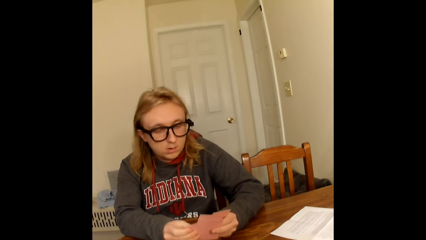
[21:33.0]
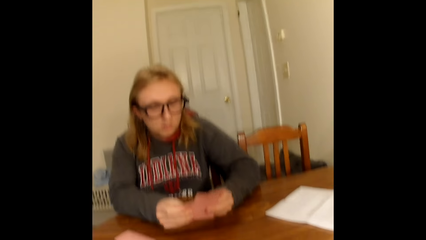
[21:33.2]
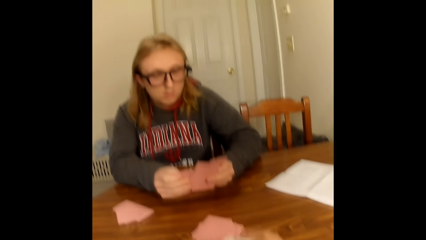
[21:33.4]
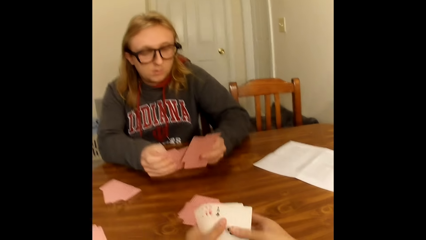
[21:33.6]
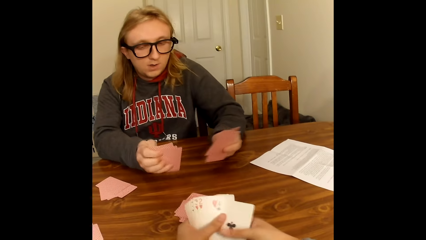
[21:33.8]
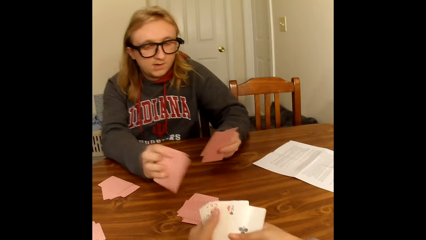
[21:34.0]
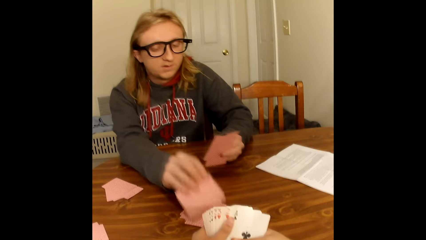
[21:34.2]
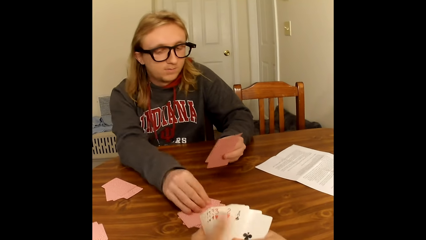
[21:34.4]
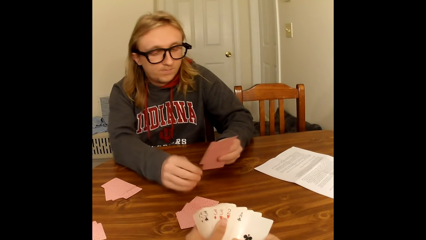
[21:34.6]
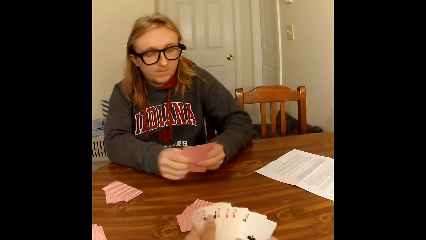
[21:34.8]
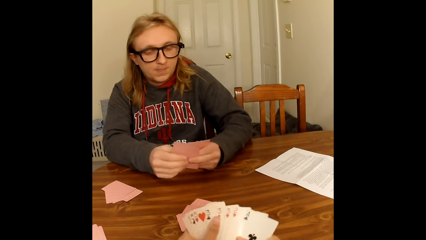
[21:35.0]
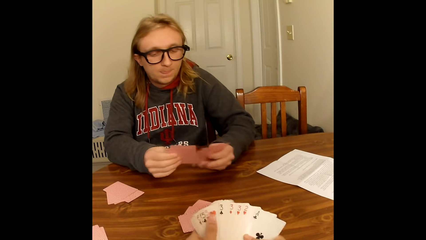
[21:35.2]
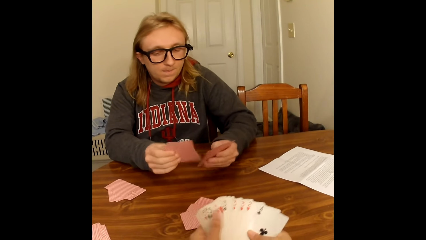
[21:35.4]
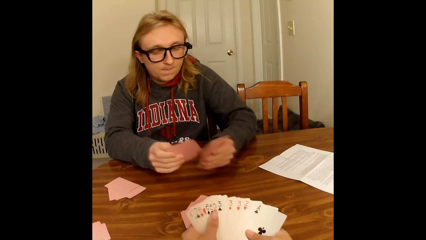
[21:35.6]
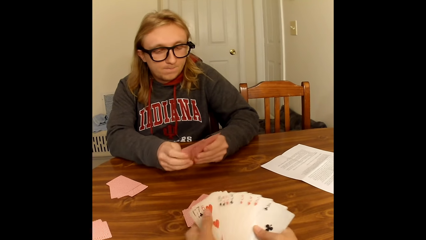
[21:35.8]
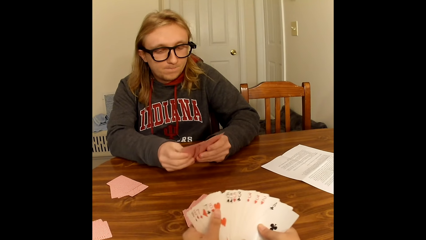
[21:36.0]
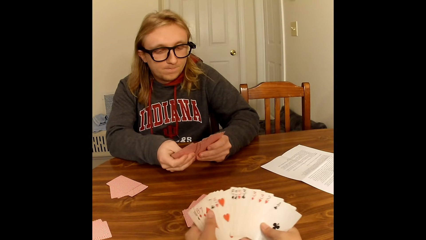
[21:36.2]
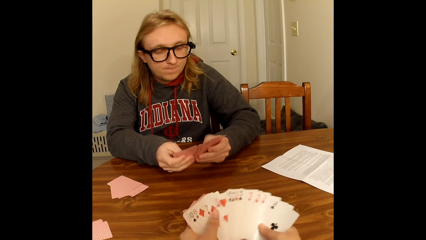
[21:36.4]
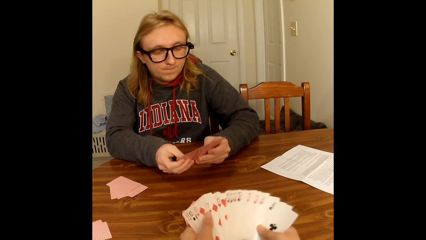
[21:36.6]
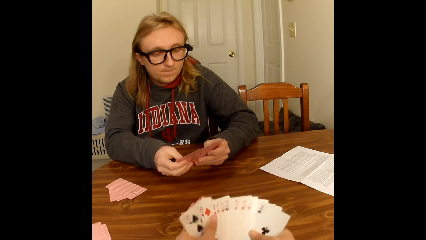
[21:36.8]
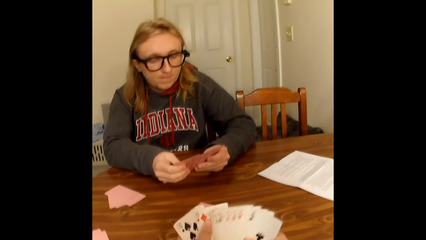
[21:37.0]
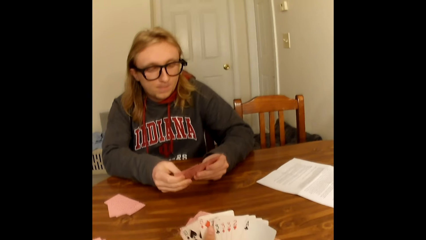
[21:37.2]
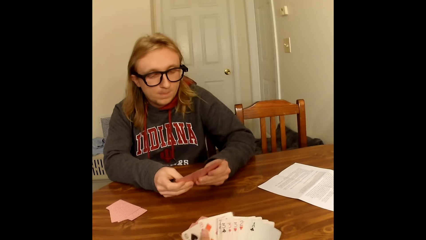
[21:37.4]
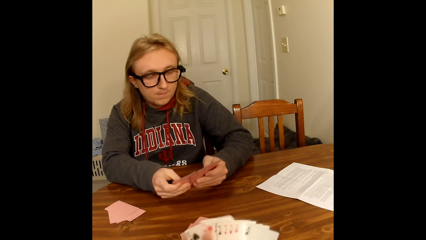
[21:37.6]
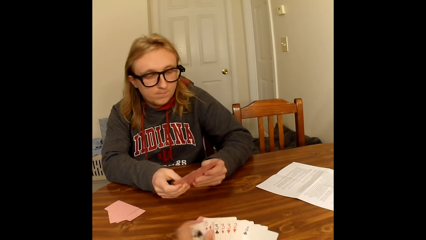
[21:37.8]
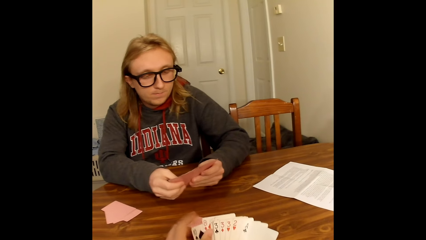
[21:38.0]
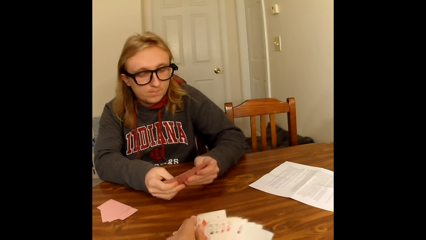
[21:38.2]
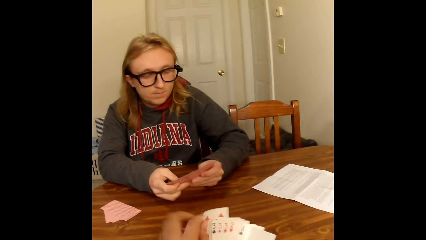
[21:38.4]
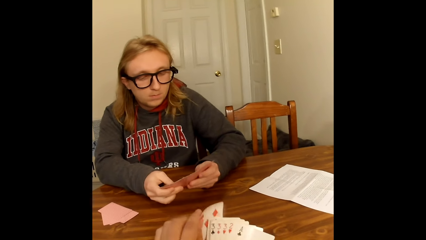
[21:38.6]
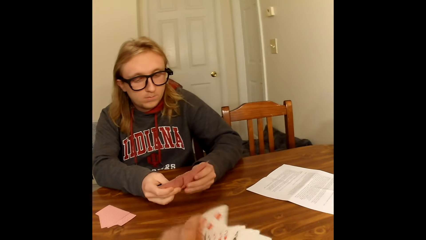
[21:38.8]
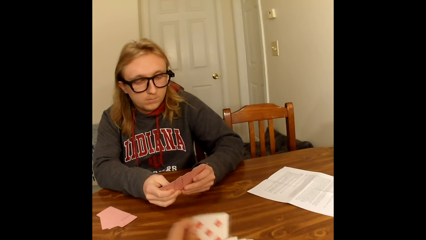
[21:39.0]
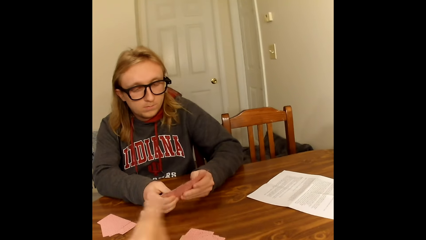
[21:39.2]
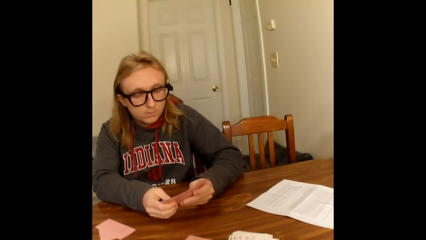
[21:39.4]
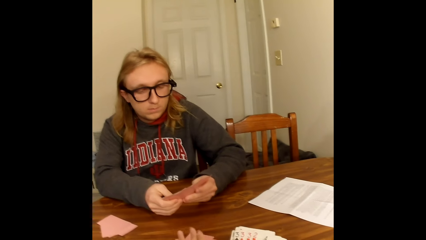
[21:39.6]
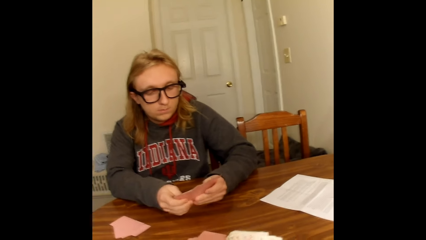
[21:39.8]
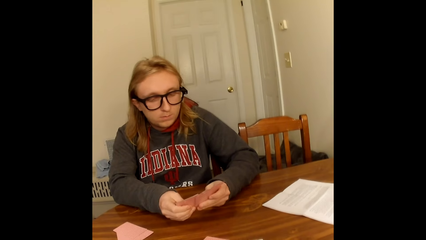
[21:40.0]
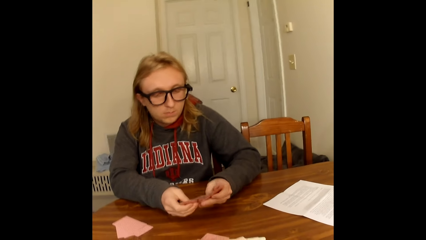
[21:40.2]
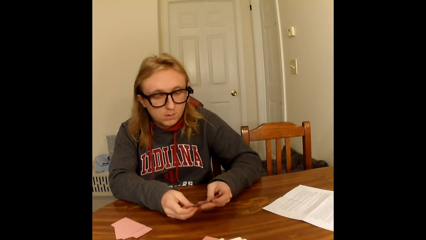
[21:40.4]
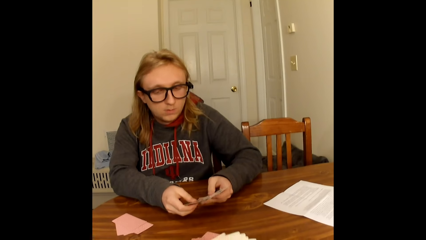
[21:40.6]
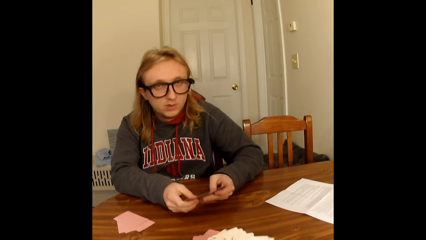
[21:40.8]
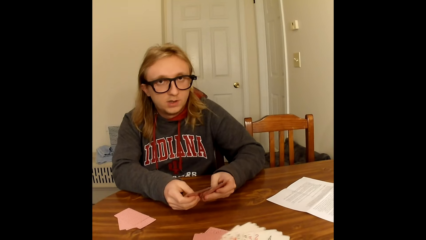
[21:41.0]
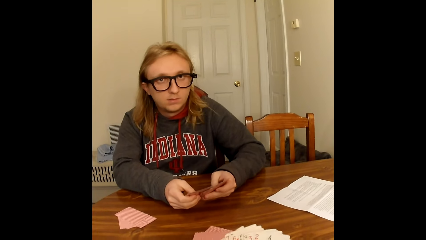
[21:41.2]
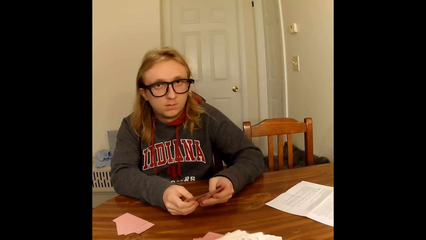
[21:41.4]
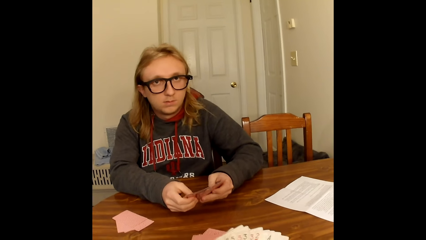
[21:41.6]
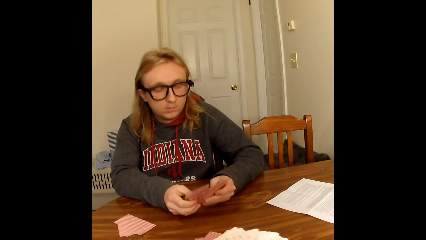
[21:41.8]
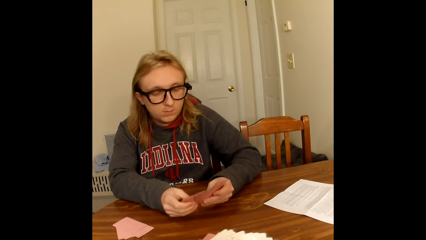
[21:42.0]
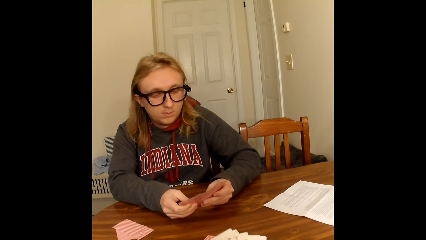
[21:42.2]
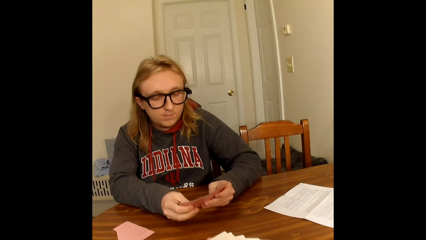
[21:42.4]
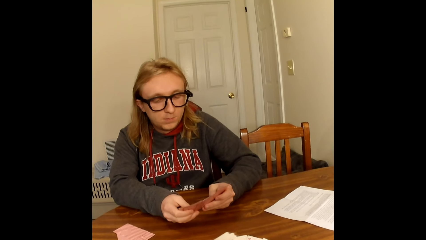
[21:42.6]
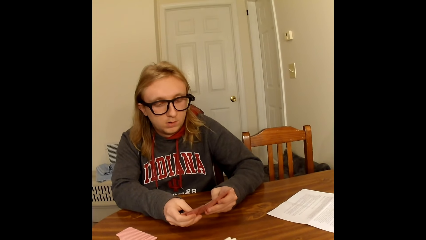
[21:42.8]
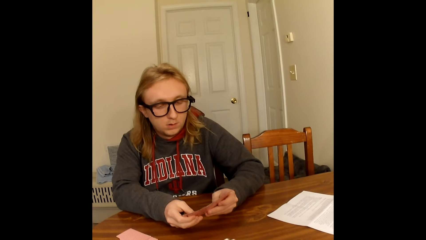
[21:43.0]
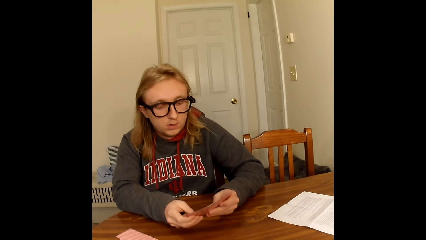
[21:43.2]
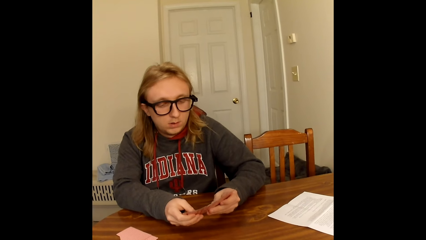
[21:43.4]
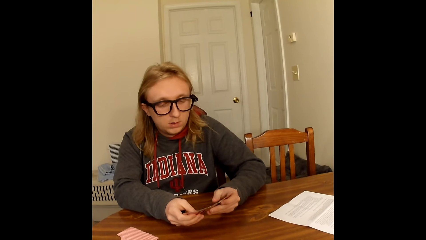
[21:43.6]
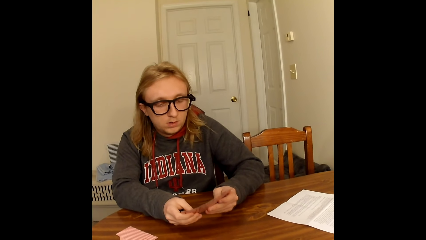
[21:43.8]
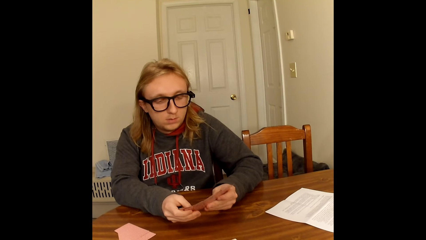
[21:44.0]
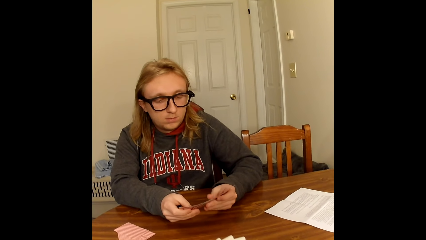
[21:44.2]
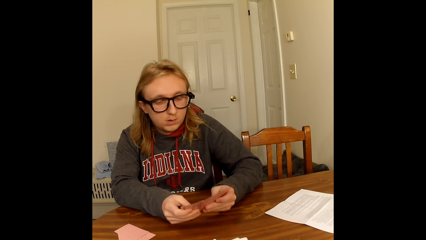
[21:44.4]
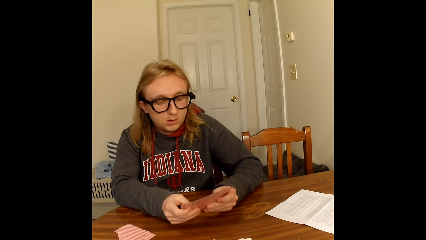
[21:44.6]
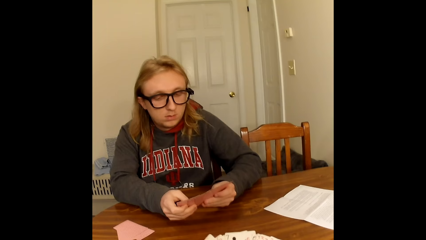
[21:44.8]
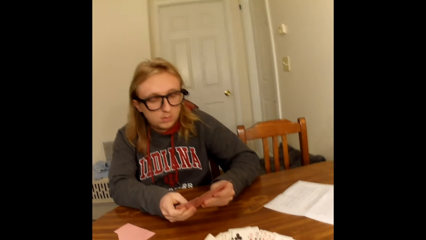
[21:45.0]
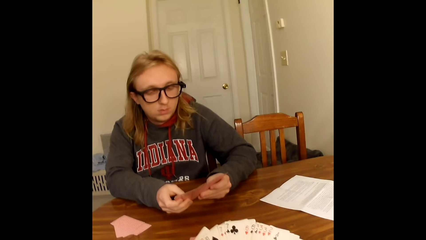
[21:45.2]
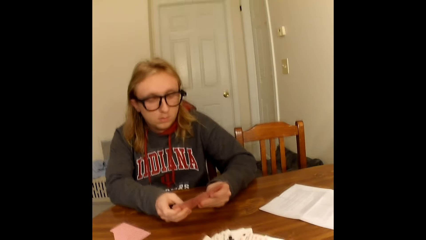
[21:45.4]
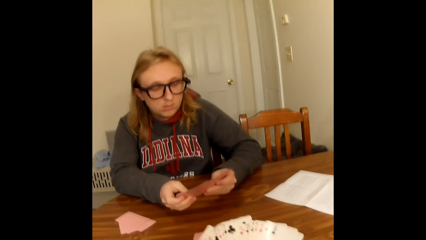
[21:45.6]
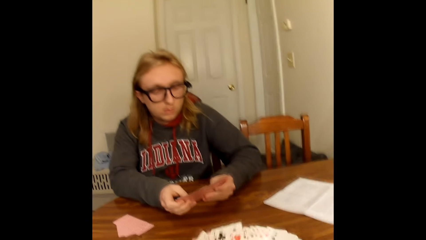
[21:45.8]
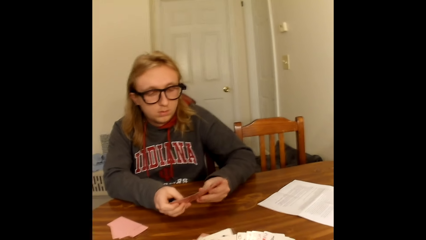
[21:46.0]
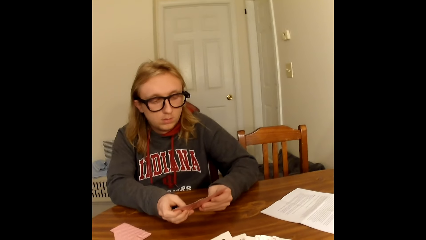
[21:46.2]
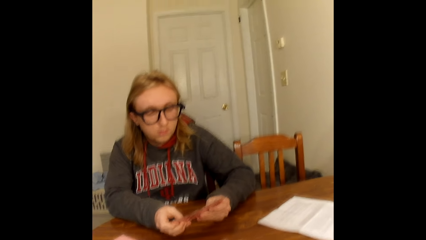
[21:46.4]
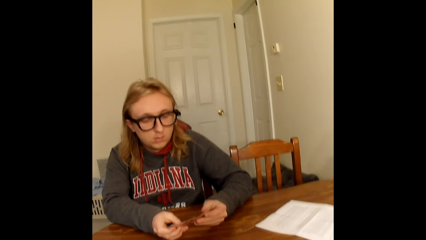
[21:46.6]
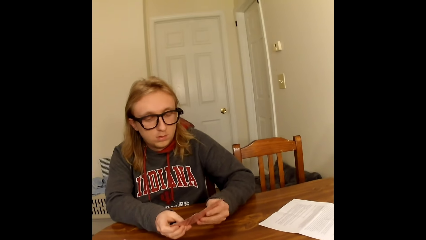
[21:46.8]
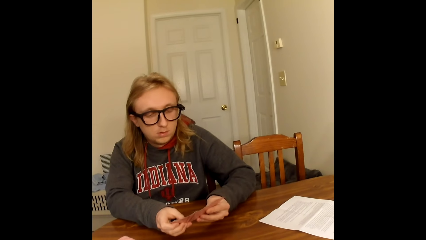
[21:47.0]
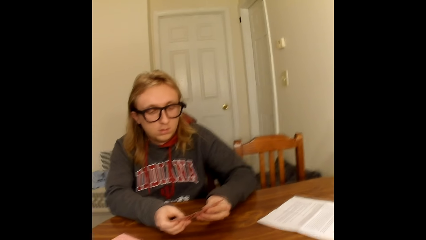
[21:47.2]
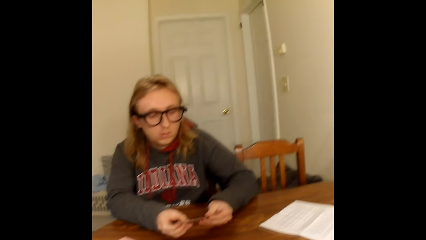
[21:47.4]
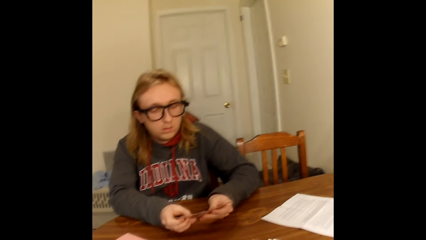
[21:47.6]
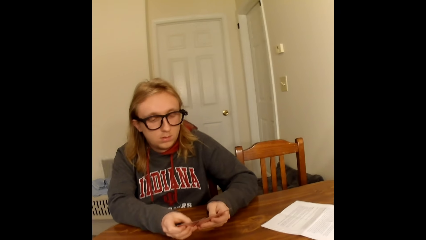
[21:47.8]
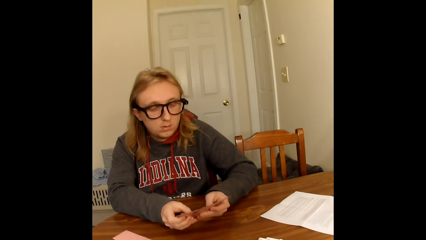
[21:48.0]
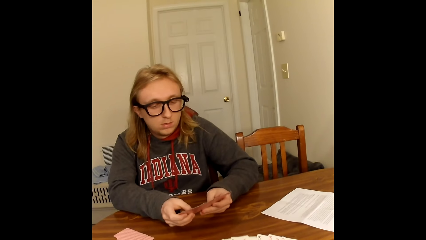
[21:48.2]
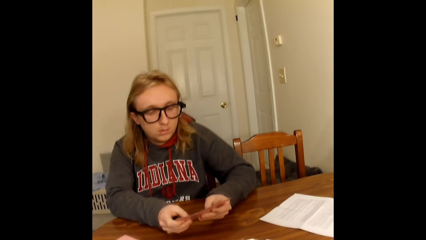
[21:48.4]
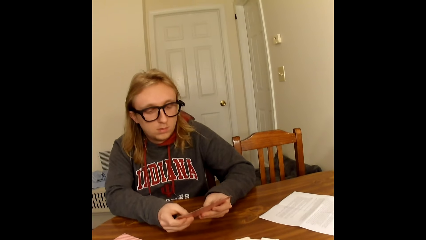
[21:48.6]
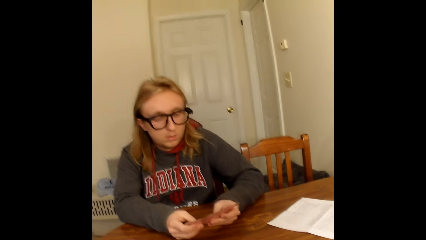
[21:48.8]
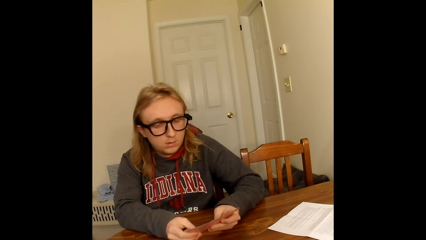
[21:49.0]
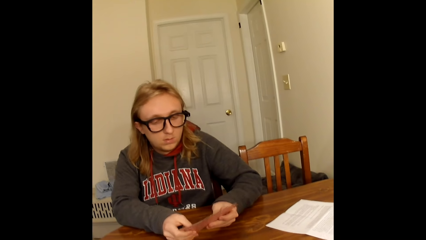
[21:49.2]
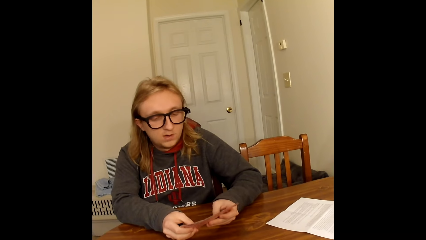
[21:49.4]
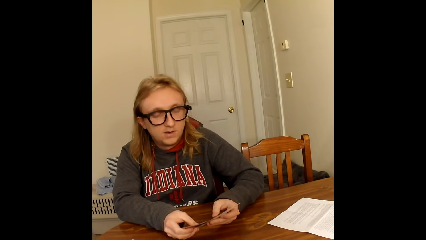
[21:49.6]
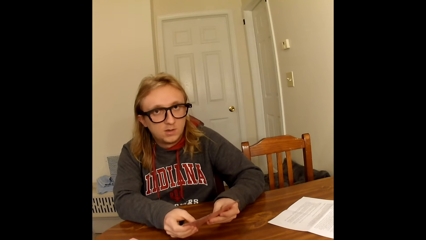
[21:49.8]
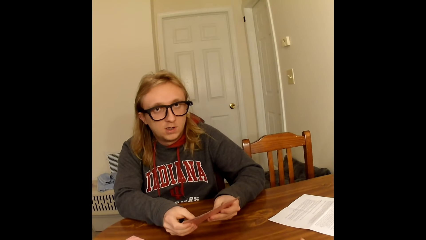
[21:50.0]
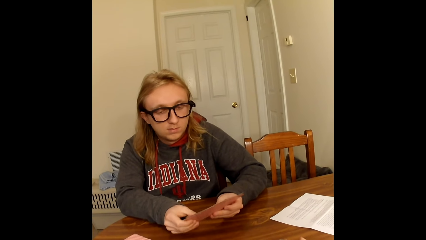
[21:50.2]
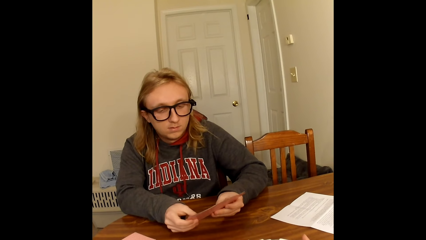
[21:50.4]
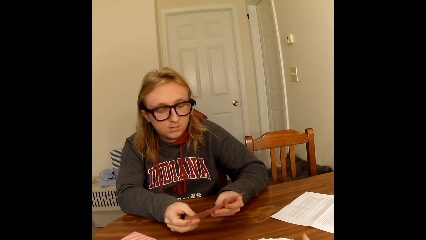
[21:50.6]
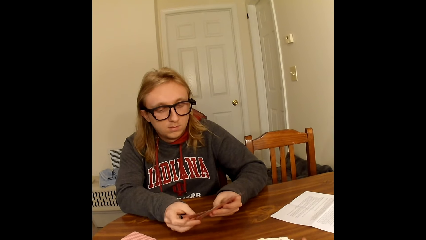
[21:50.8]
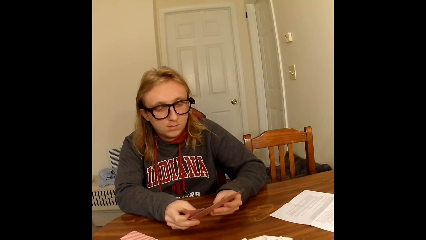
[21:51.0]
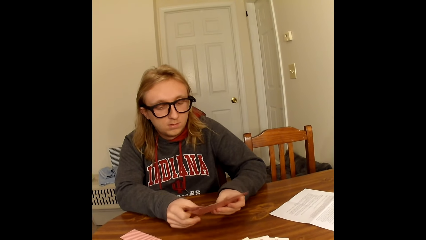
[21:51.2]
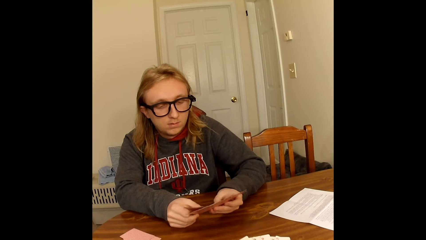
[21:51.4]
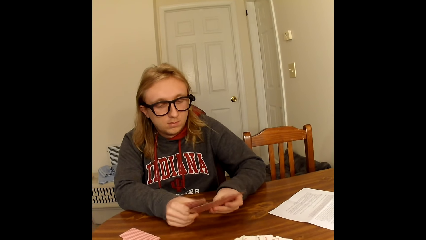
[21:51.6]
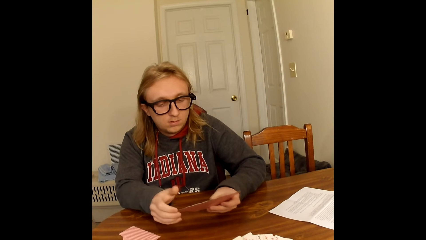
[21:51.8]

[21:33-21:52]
The camera wearer arranges the cards. A man places a card on the table with his right hand and arranges the cards. The camera wearer shuffles the cards in his hands with his thumbs. The man holds the cards in his left hand with both hands and shuffles the cards in his hands with his thumbs. The camera wearer converses. The man looks at the cards. The camera wearer converses. The man looks at the cards.
